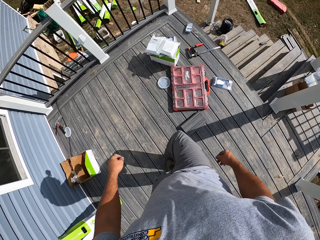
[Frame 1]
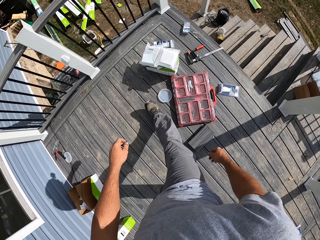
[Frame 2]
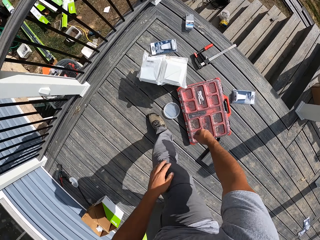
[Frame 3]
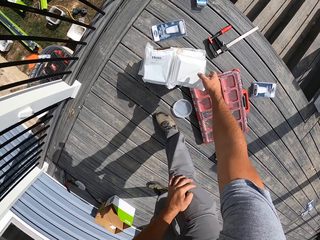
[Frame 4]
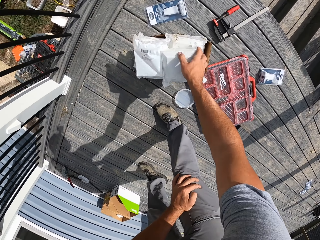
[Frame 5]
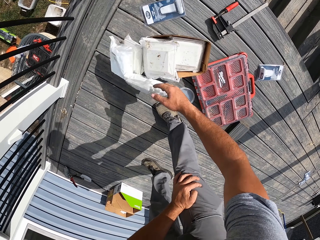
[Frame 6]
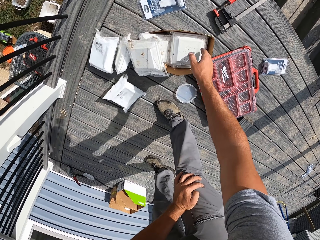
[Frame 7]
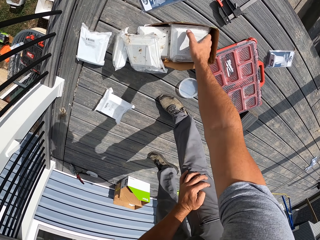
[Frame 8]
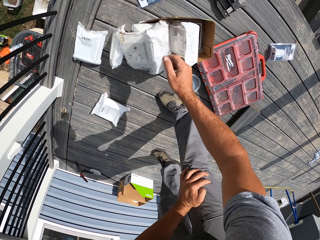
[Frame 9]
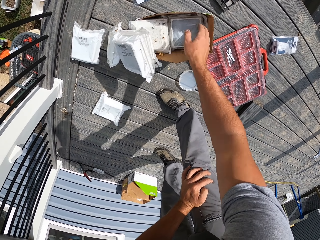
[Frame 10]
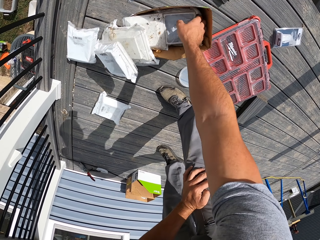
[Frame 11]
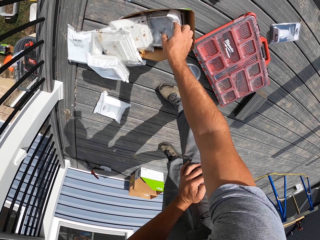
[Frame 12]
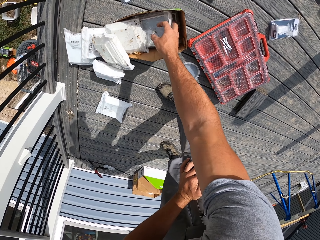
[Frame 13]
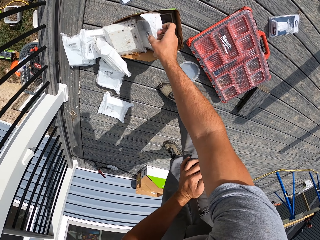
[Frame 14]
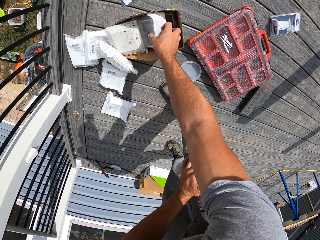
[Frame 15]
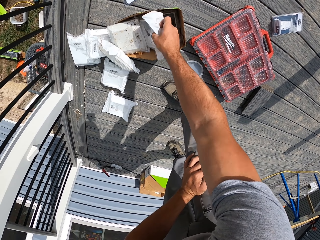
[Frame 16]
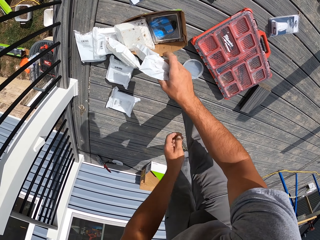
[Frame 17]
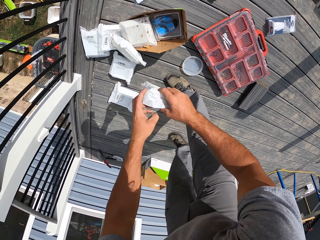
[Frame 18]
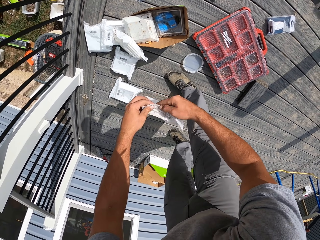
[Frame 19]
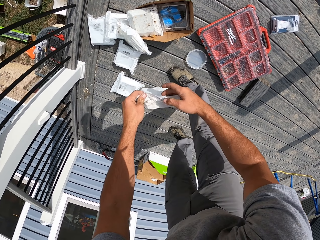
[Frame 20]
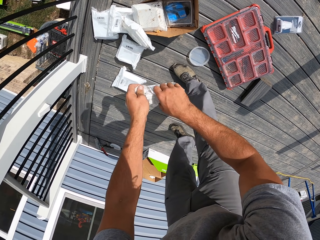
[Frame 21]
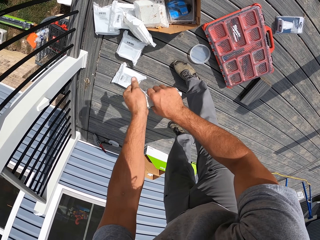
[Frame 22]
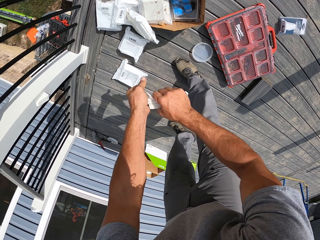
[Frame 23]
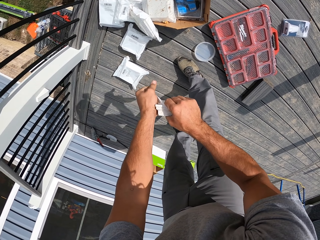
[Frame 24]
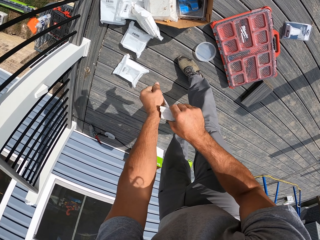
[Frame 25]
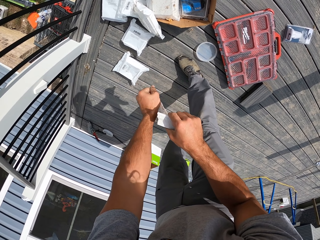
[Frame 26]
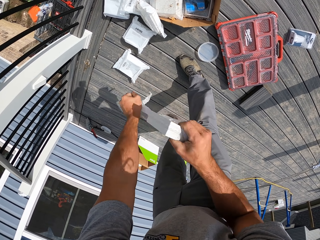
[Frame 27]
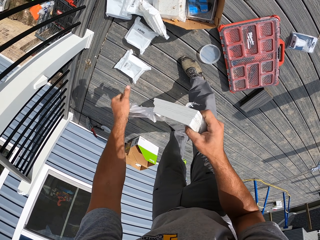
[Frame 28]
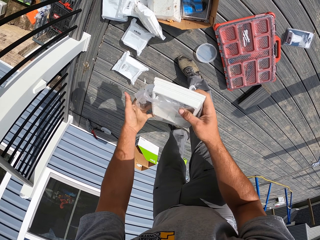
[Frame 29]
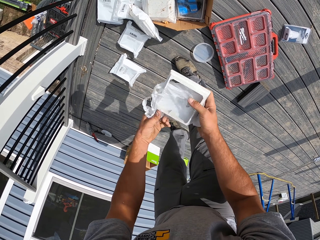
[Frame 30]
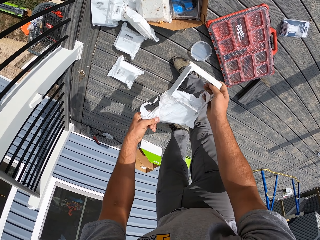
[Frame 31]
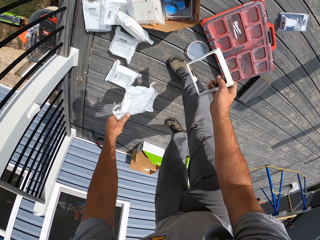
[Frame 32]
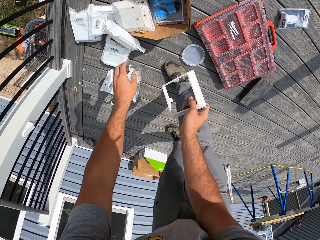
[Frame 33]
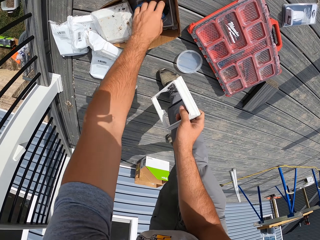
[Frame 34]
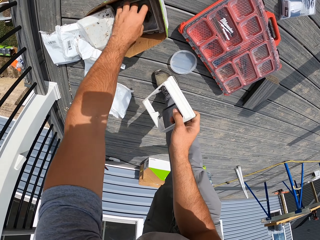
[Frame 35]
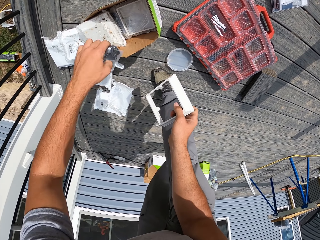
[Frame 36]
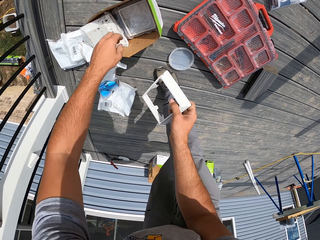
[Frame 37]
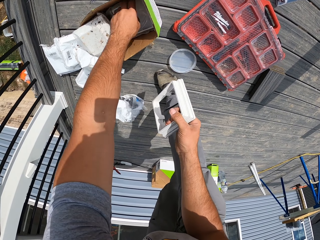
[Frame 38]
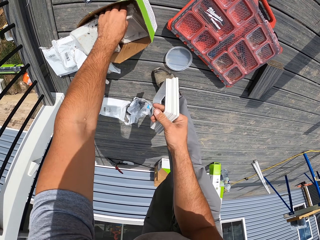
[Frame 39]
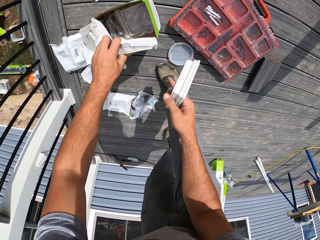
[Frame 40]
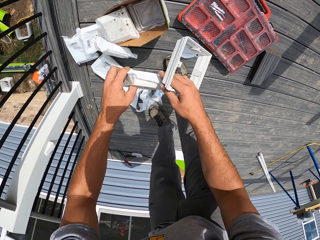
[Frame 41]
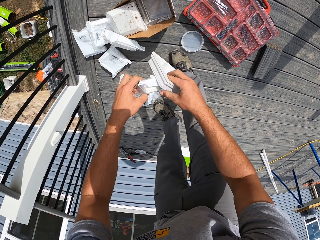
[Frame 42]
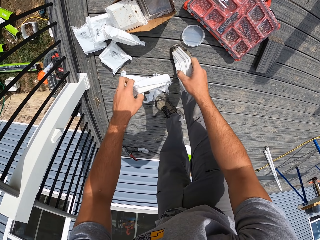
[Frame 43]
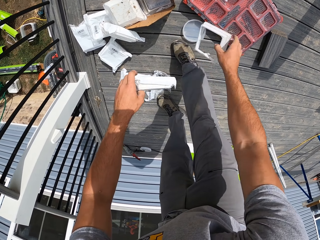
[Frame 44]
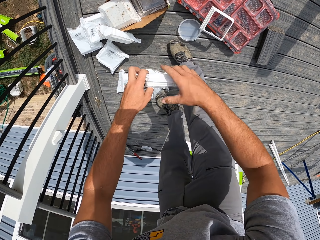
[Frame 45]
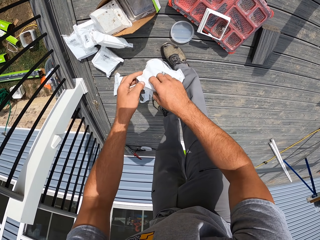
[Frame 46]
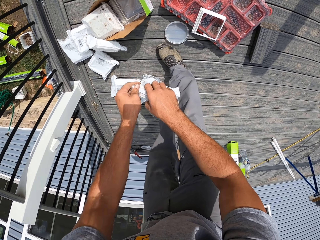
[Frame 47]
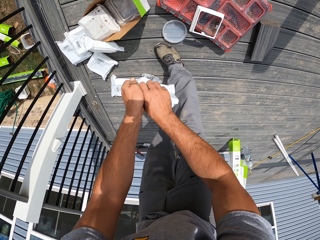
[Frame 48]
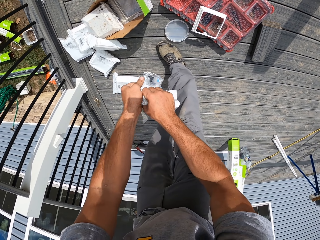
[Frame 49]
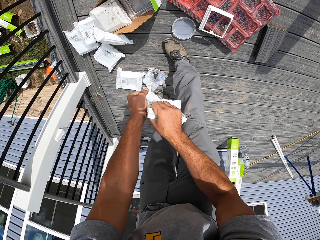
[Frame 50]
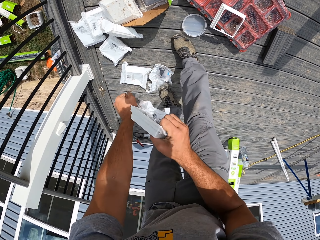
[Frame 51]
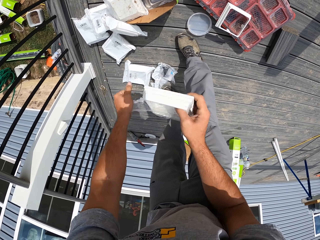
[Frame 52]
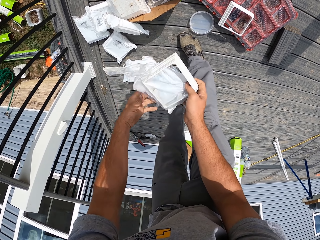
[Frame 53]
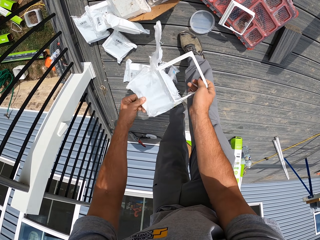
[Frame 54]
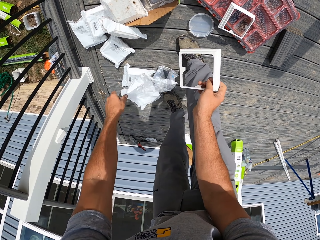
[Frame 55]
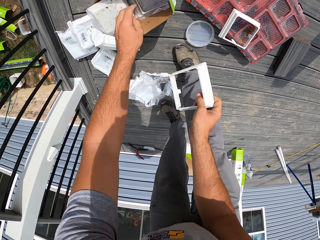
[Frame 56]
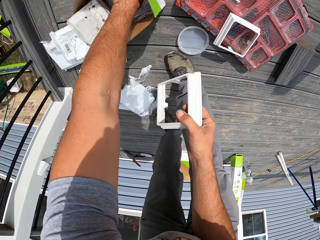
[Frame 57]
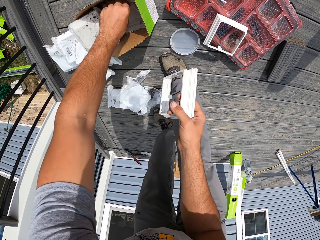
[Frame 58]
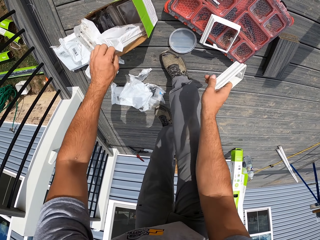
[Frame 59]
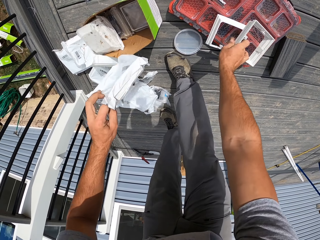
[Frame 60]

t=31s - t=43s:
The camera wearer moves packages on a box. He takes a package. He tears the package. He holds something. He throws a polythene paper on the deck. He picks up something, drops something. He takes a package. He drops a pole stopper on the deck. He tears a polythene paper. He throws the polythene paper on the ground. He picks a package with his left hand.

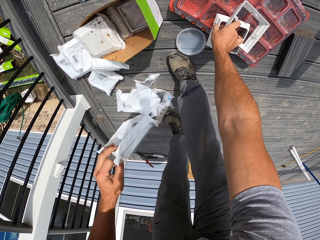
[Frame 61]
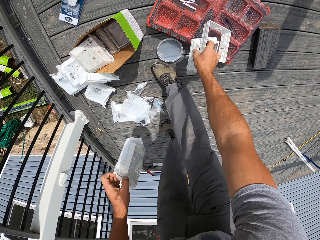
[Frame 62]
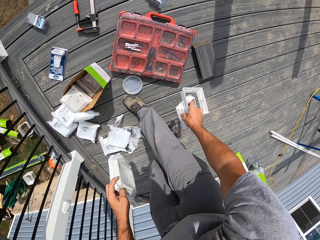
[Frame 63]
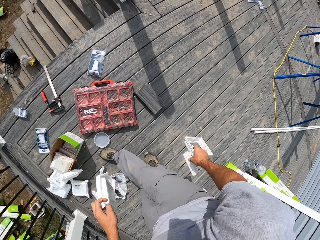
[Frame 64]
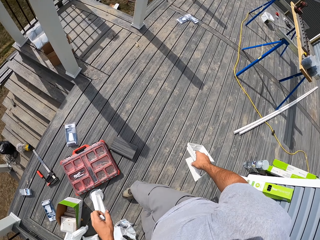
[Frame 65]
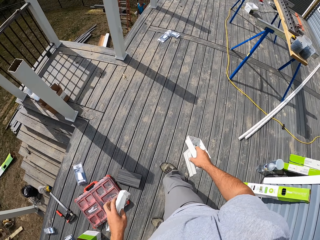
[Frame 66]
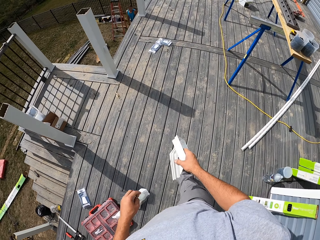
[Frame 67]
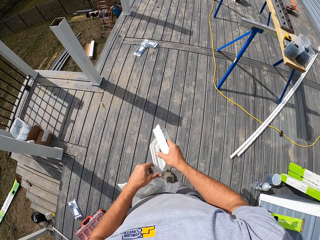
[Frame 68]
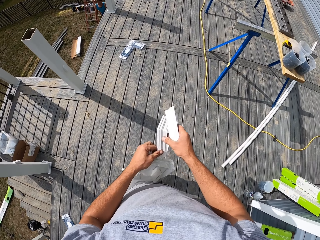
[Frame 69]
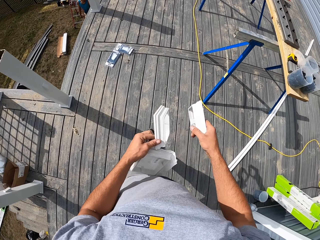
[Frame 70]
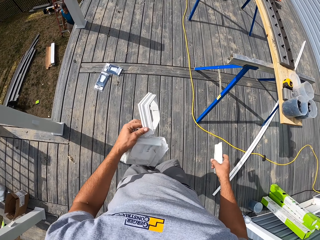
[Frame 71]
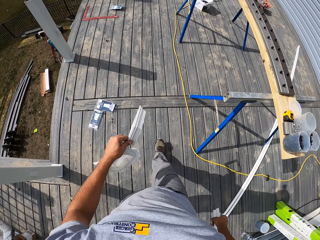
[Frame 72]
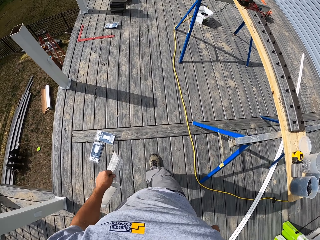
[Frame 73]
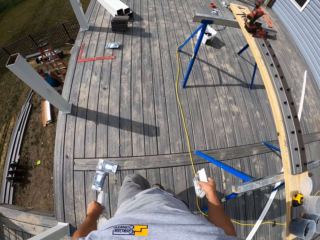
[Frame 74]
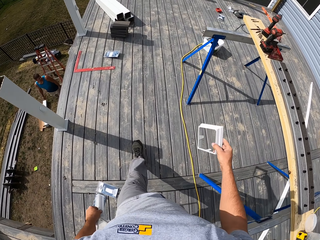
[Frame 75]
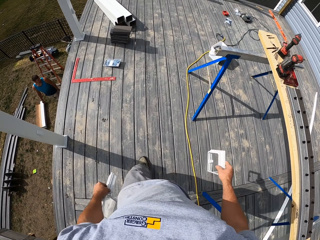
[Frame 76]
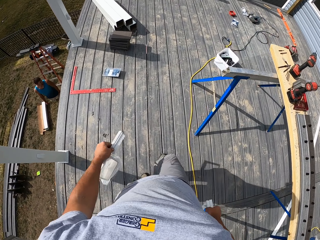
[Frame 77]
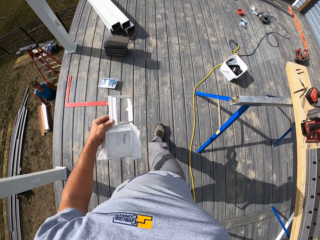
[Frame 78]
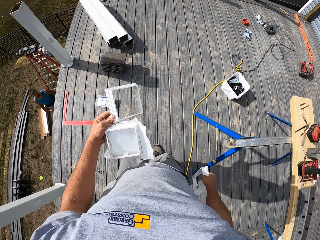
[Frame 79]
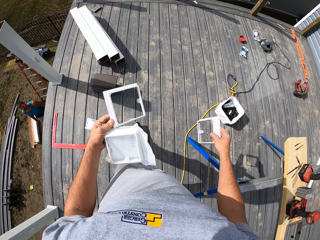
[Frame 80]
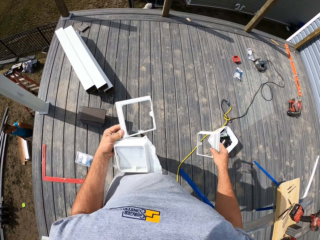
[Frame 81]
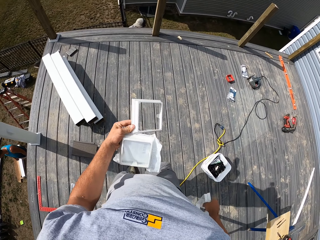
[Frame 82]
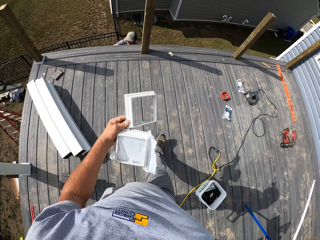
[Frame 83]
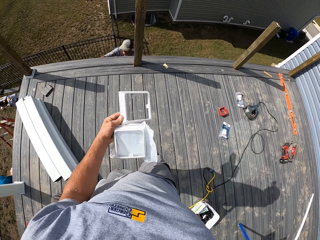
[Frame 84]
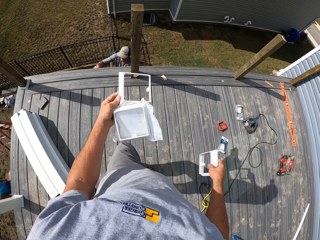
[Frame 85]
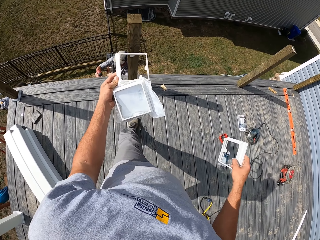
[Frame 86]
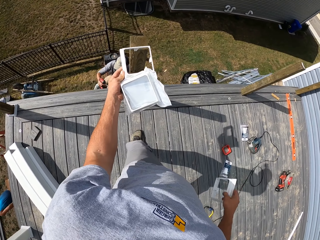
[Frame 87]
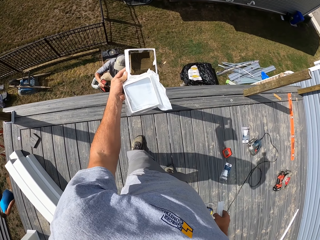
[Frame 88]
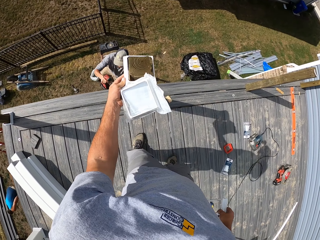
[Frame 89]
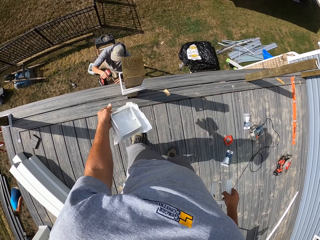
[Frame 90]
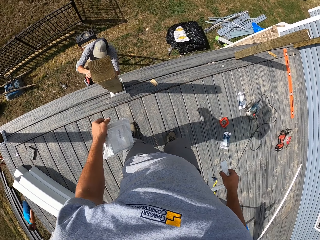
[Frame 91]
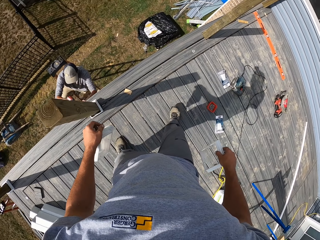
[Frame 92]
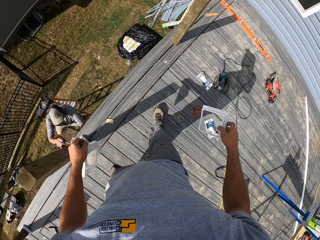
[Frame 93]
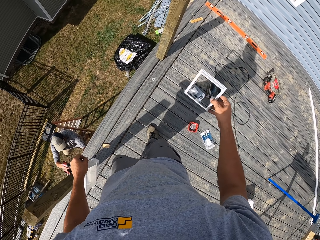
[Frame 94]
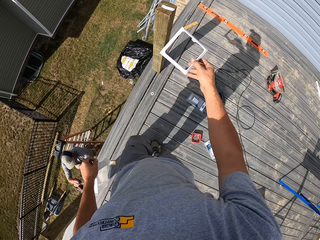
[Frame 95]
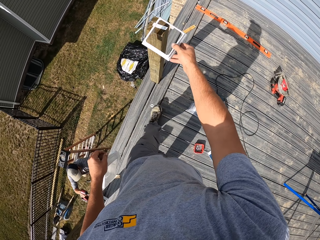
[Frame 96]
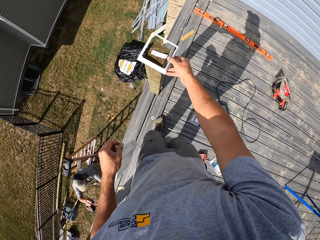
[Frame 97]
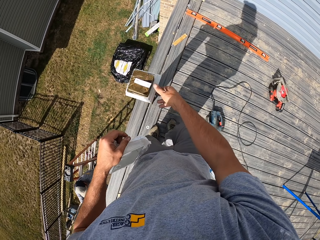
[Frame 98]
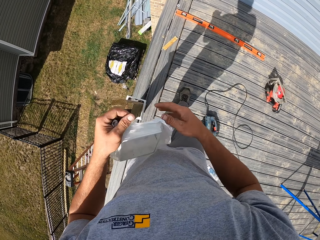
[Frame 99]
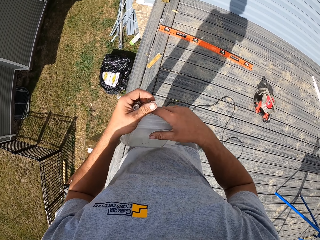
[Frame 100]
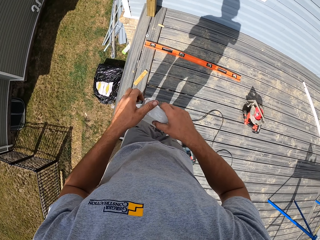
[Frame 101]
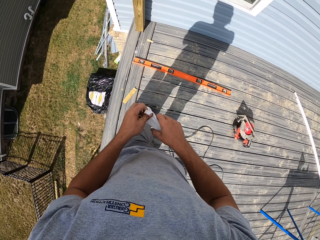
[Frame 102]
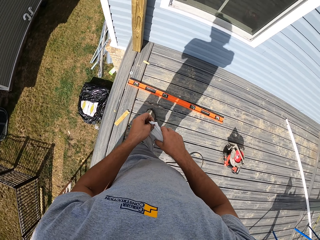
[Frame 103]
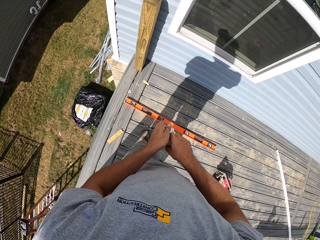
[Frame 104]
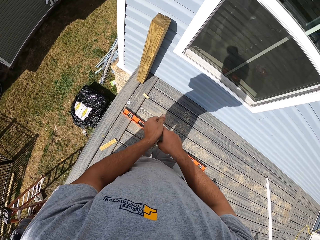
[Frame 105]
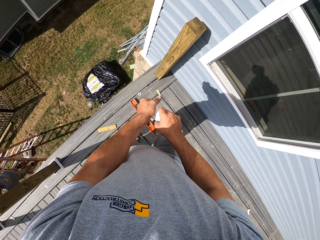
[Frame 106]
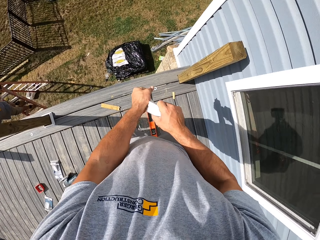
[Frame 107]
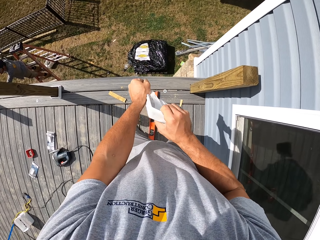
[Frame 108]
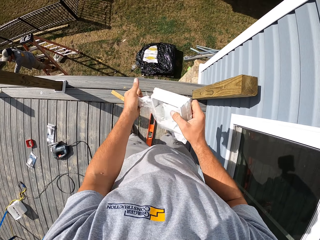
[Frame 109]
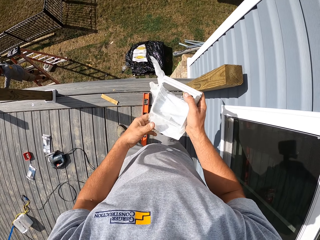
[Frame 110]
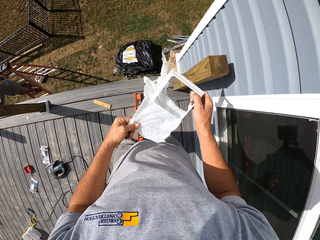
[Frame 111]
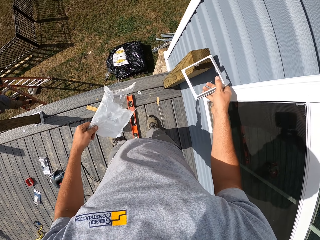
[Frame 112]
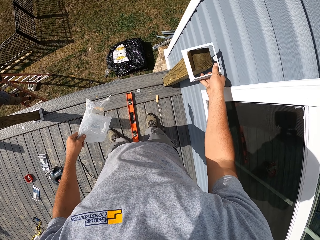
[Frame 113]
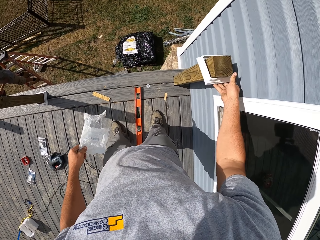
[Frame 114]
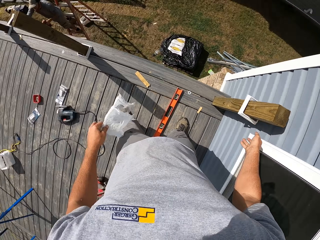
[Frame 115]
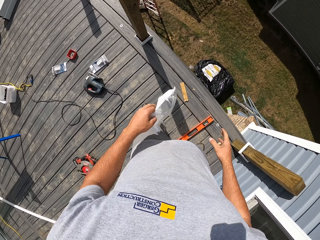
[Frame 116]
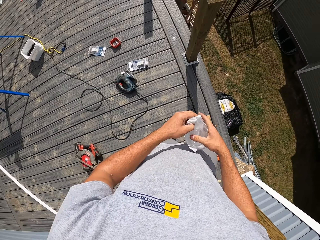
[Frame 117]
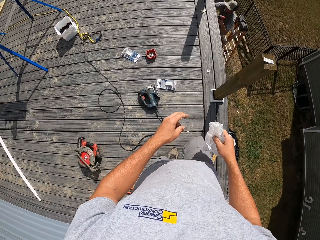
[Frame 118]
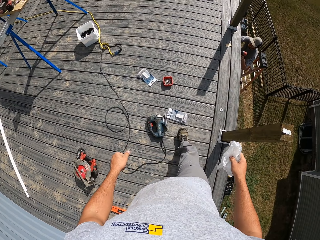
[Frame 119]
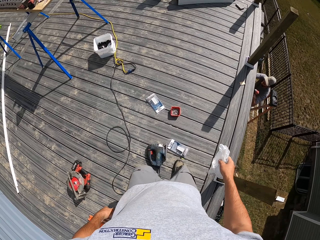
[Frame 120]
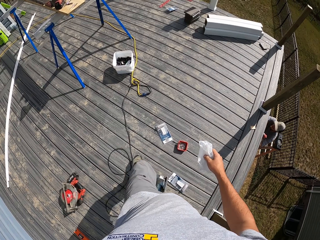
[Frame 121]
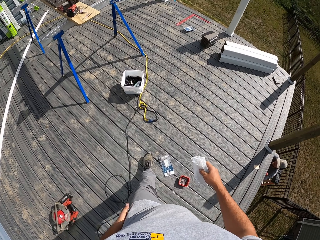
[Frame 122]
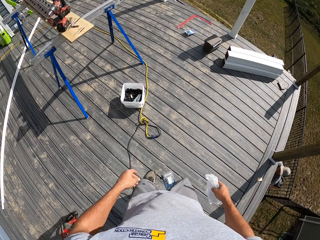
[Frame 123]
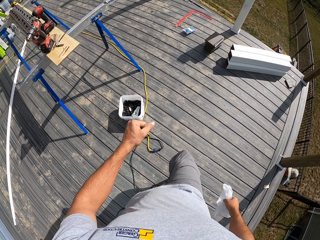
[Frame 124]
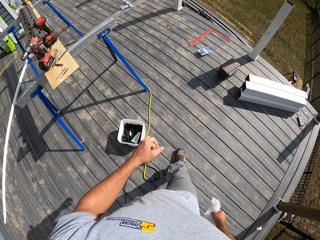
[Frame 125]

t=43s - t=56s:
The camera wearer walks on the house deck. They take a pole stopper from the right hand. They put the pole stopper on the pole. They move a step. They put the pole stopper on the pole. They move a step. They tear a polythene paper. They put the pole stopper on the pole. They take the polythene paper from the left hand. They walk on the deck.
